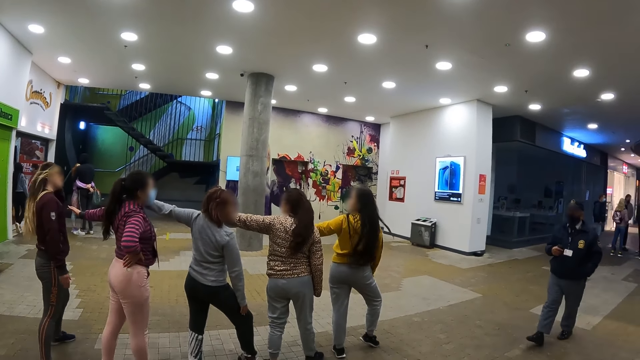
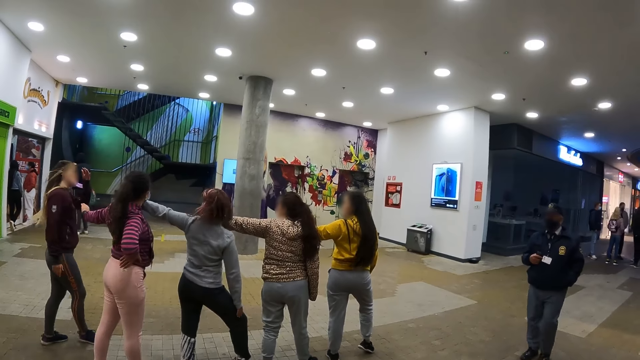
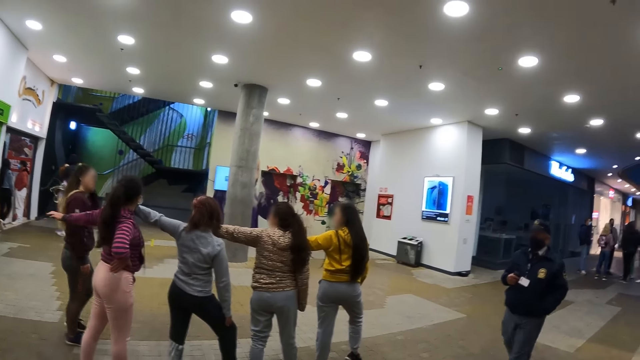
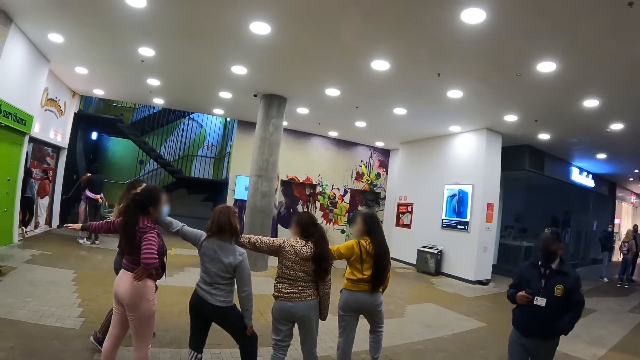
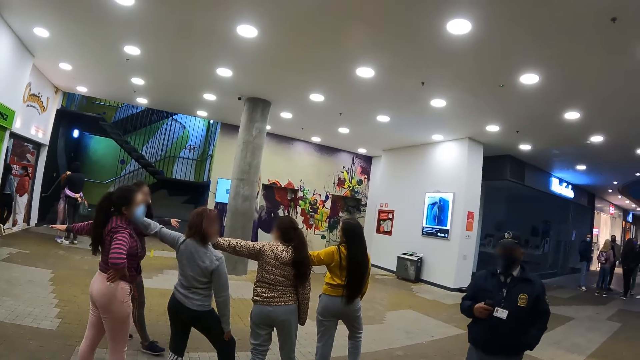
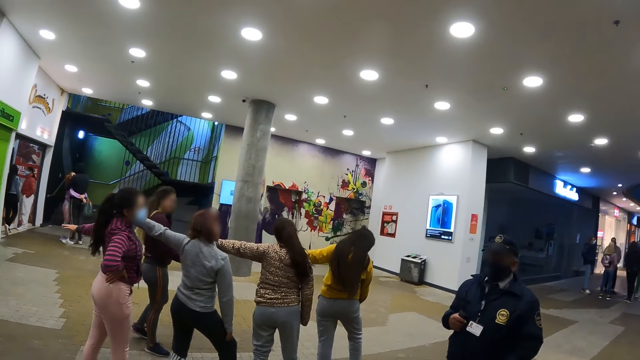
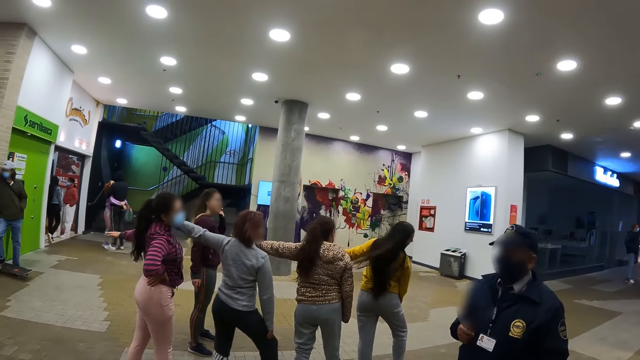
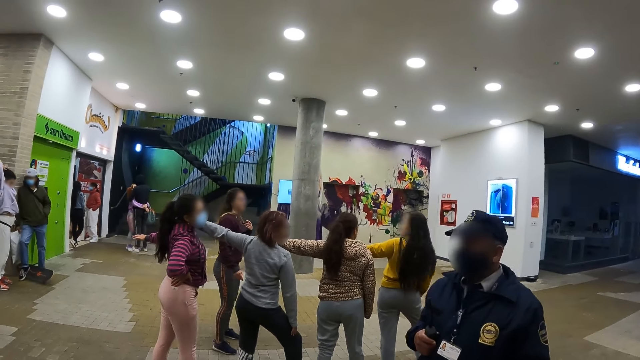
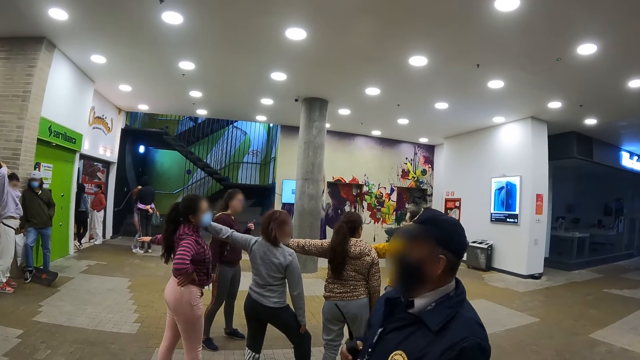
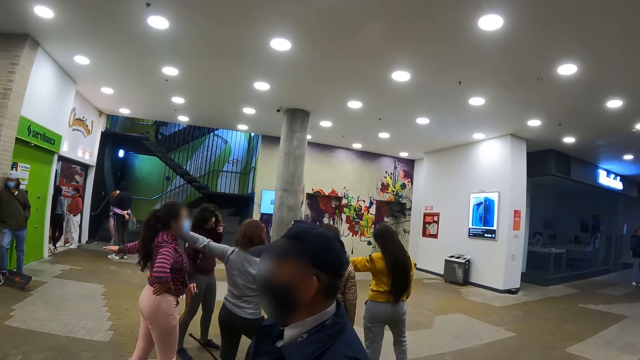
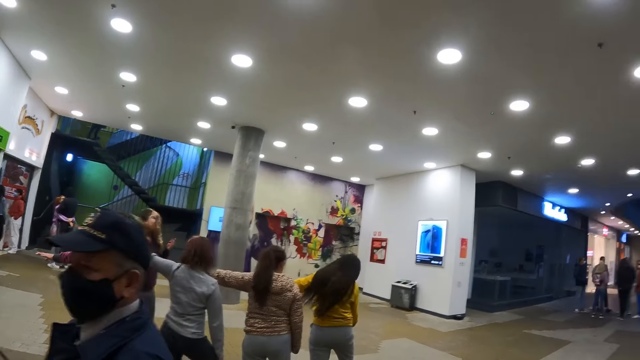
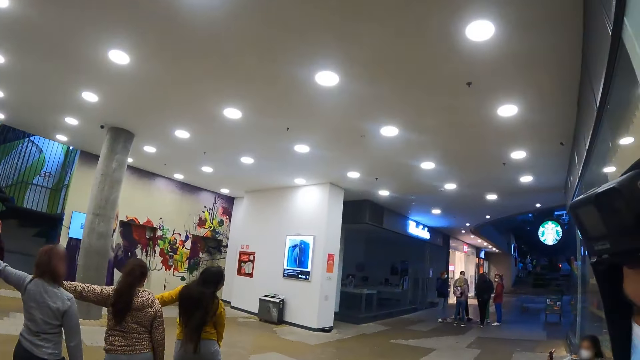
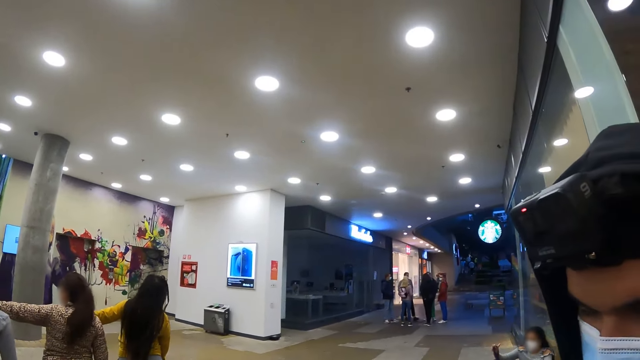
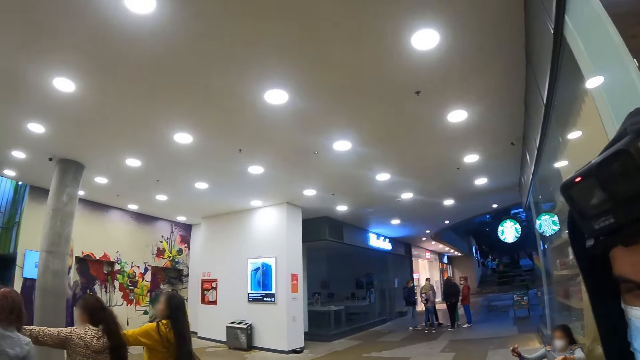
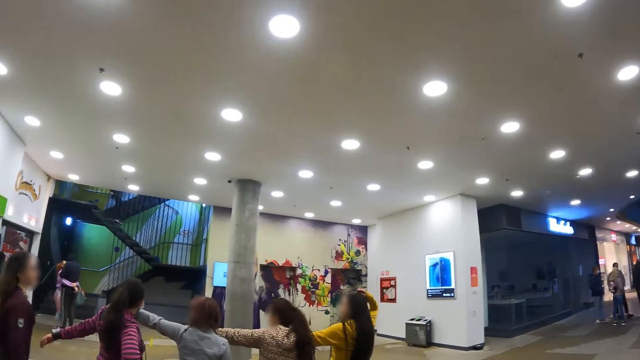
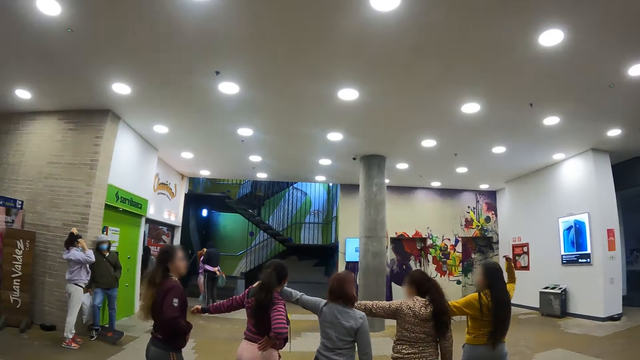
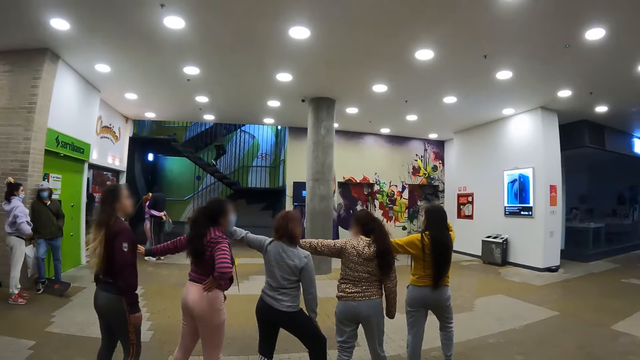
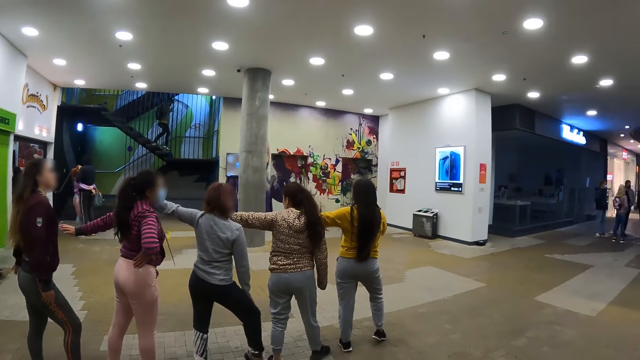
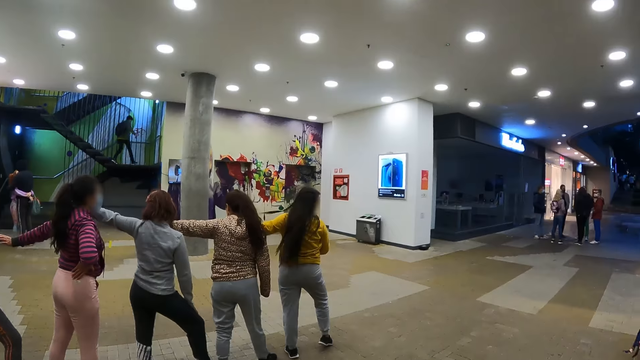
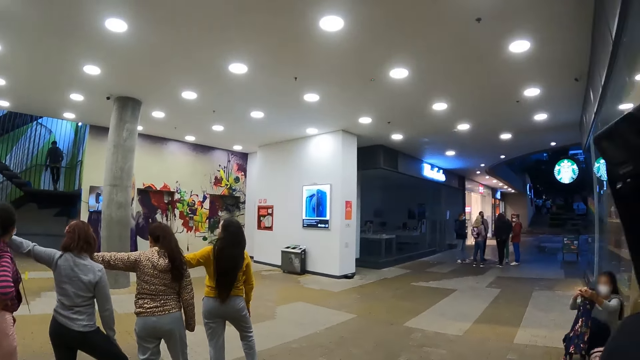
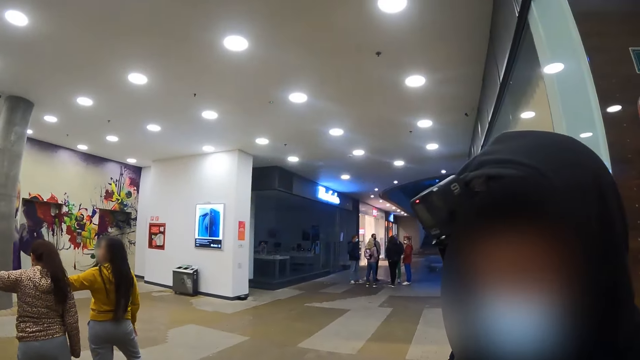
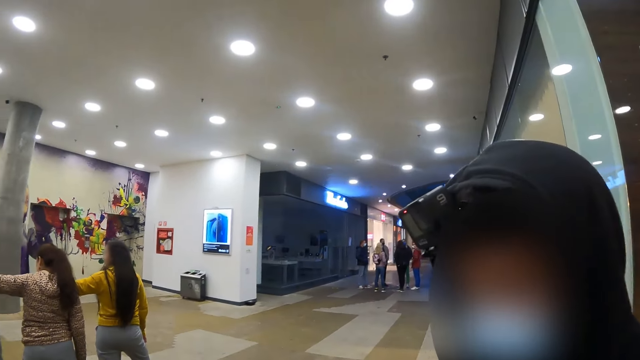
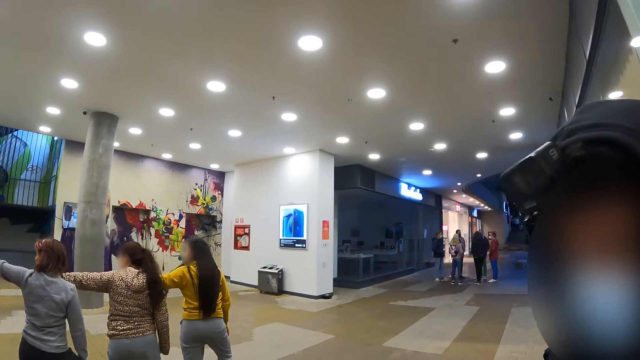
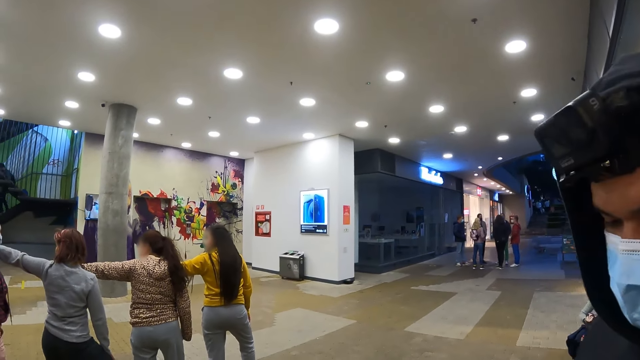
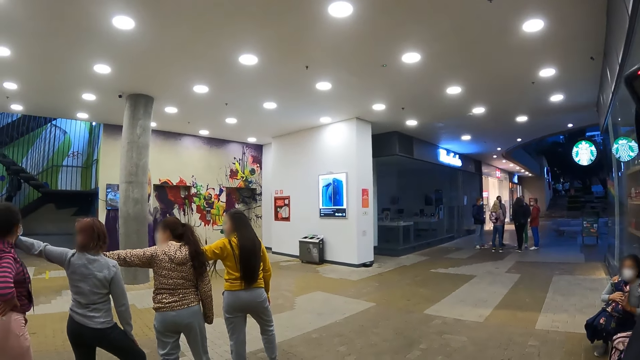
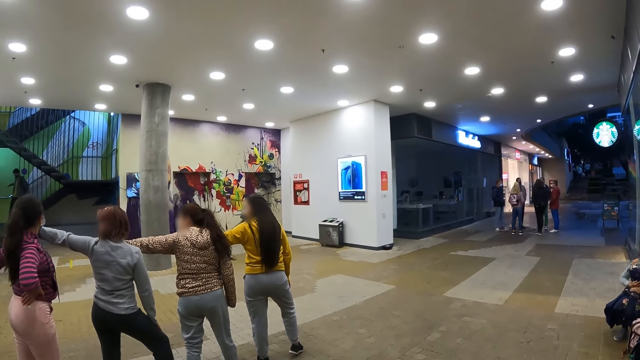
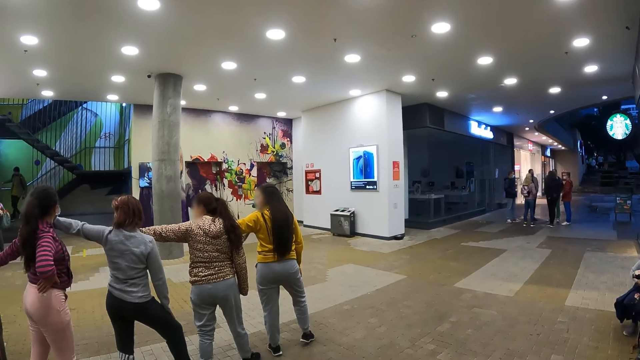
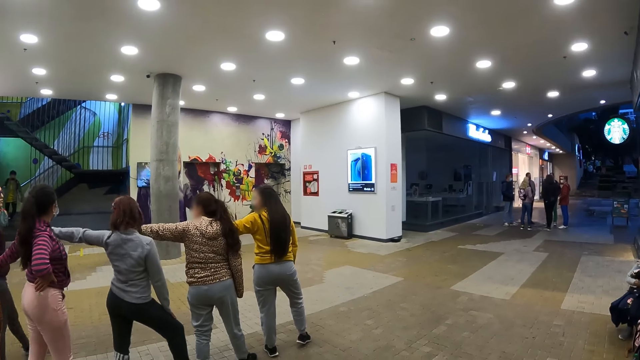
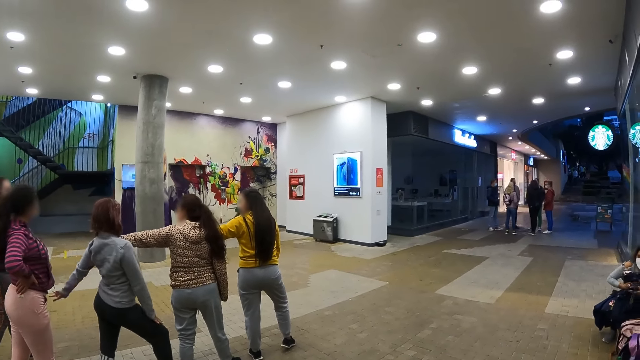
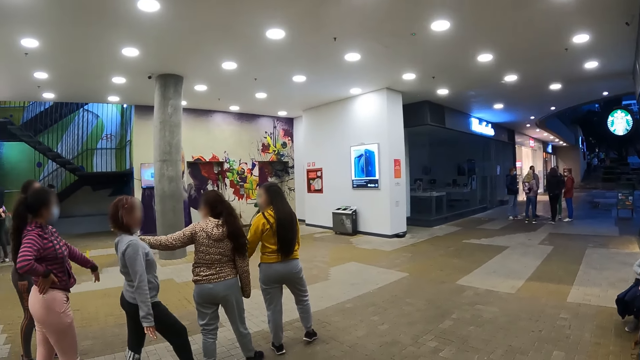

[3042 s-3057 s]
The camera wearer stares at the dancers. They look around the room. They stare at a man.

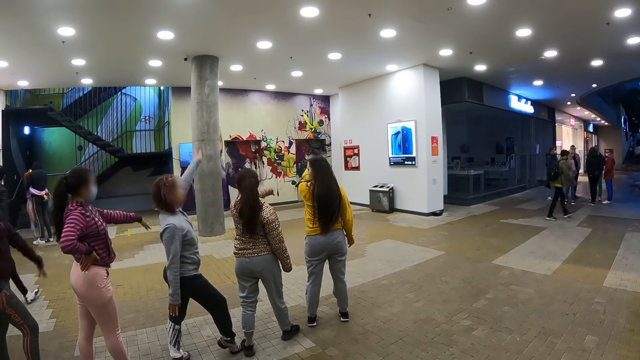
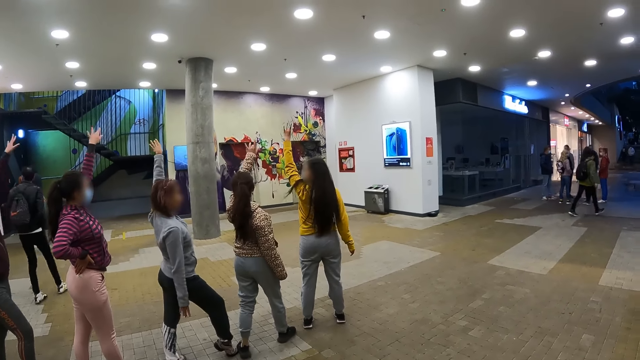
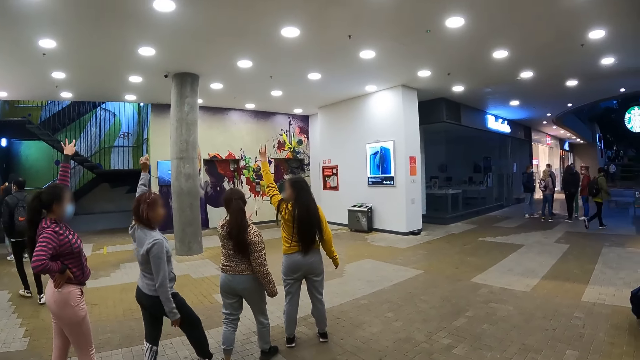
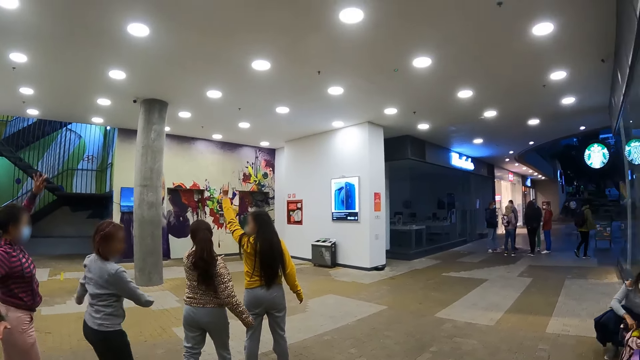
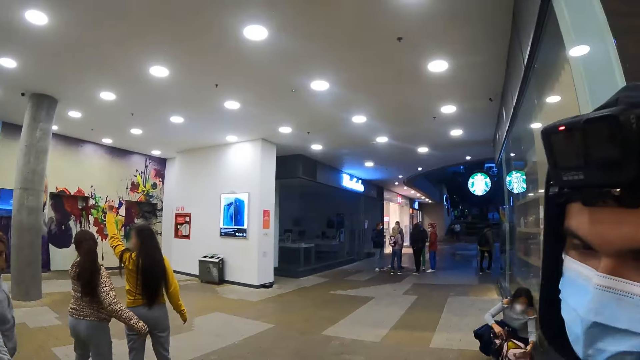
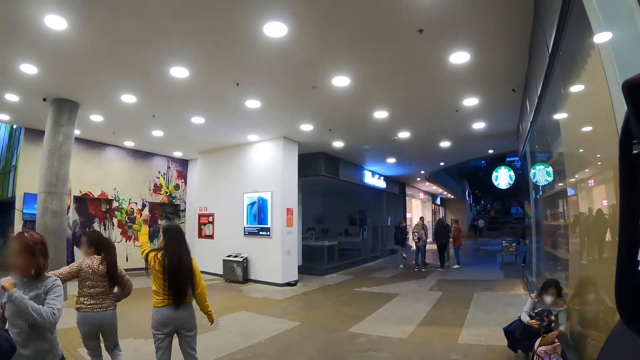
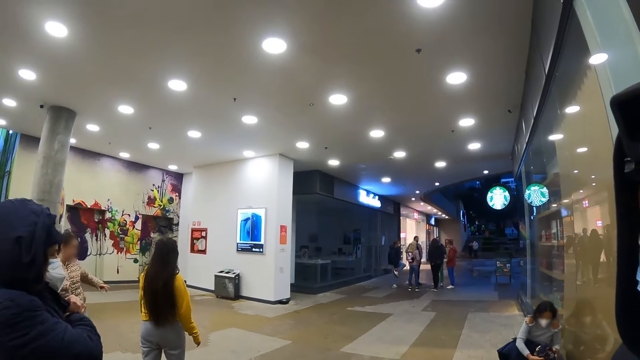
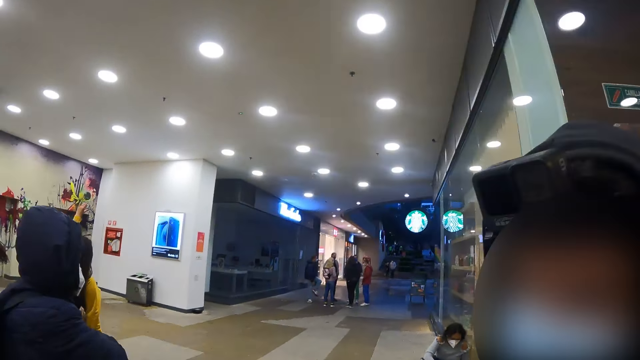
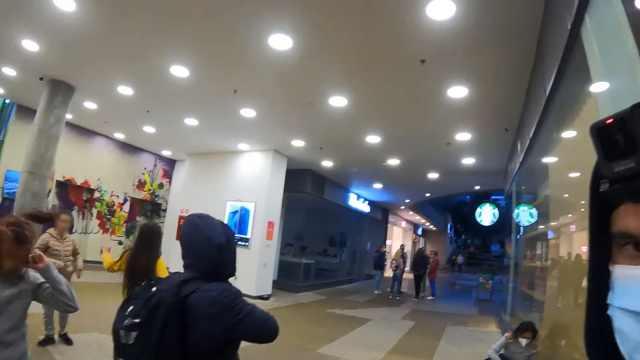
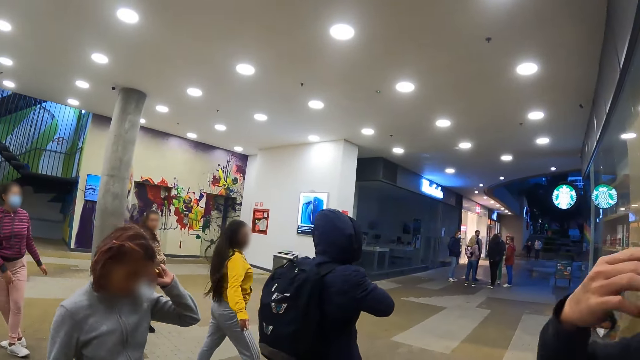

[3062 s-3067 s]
The camera wearer stares at the dancers.
